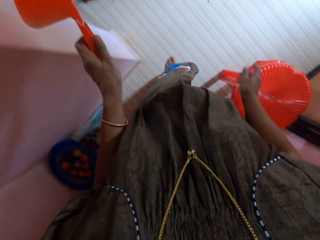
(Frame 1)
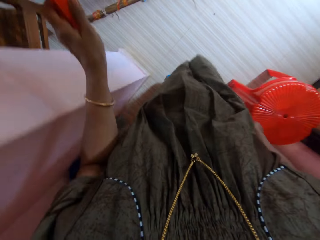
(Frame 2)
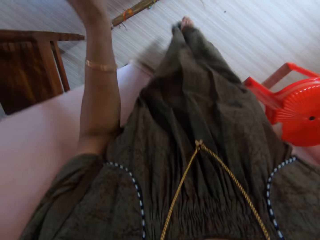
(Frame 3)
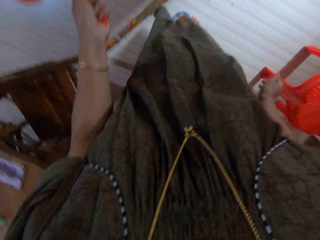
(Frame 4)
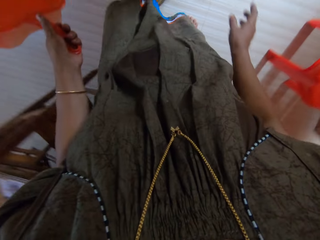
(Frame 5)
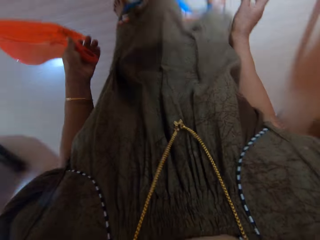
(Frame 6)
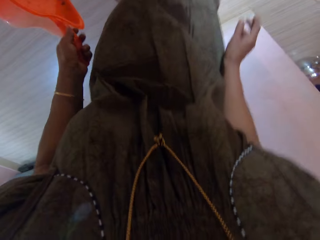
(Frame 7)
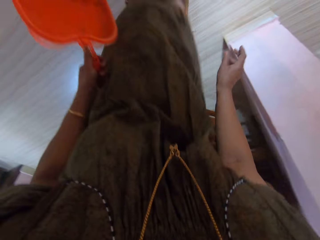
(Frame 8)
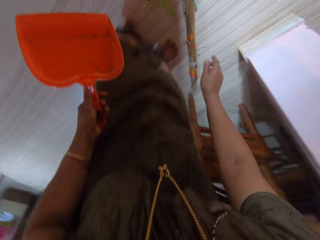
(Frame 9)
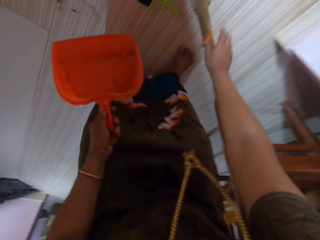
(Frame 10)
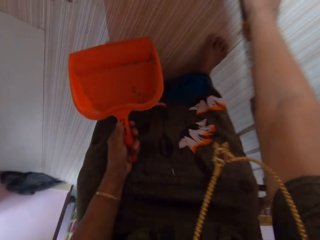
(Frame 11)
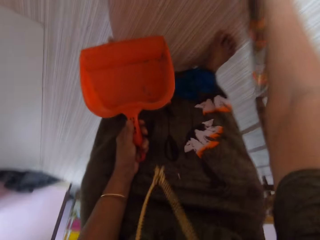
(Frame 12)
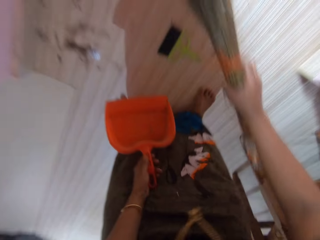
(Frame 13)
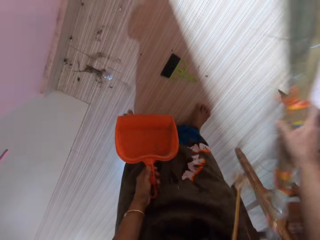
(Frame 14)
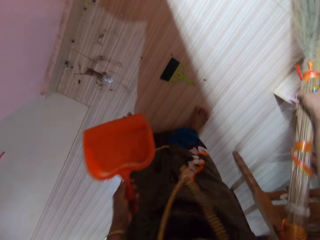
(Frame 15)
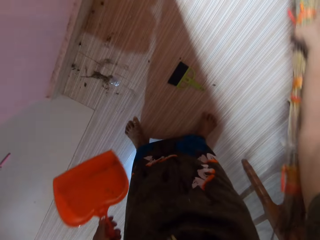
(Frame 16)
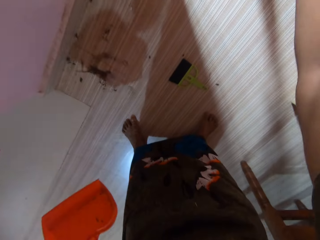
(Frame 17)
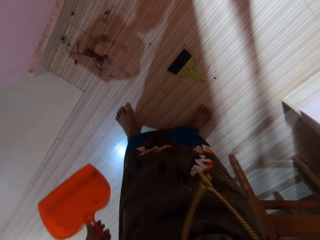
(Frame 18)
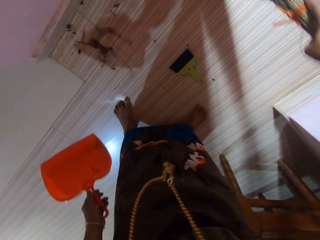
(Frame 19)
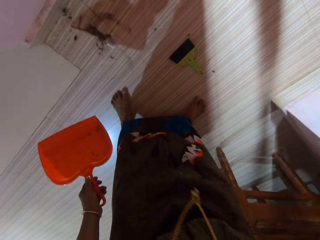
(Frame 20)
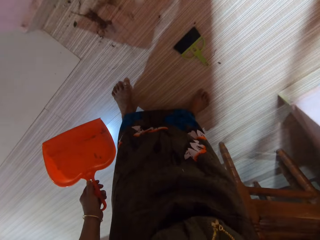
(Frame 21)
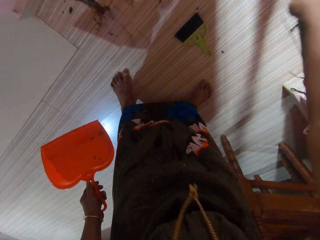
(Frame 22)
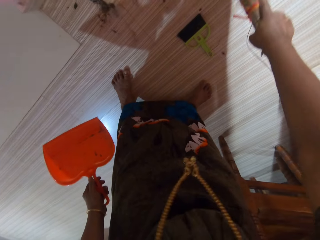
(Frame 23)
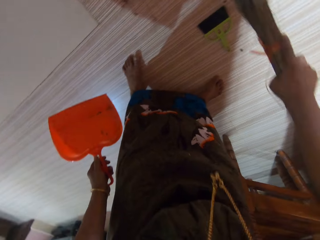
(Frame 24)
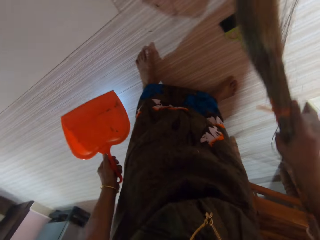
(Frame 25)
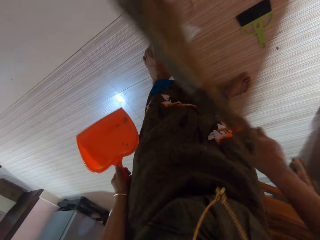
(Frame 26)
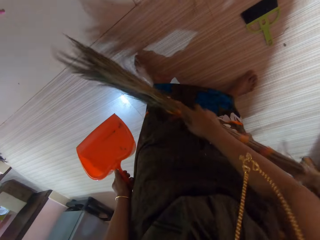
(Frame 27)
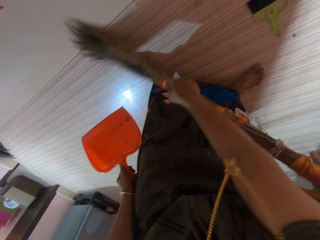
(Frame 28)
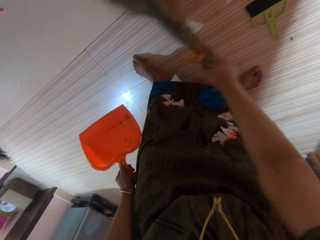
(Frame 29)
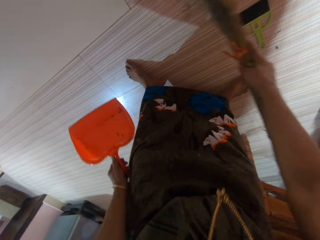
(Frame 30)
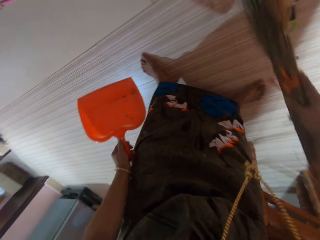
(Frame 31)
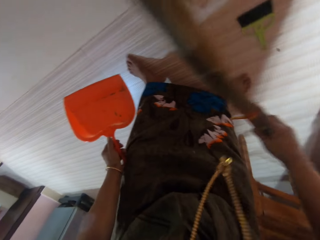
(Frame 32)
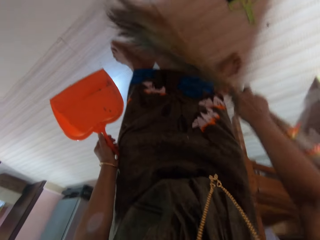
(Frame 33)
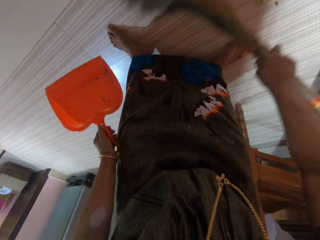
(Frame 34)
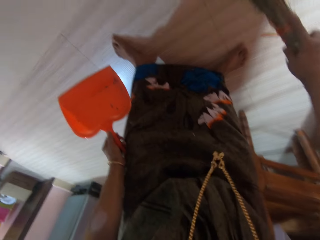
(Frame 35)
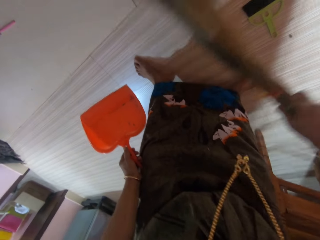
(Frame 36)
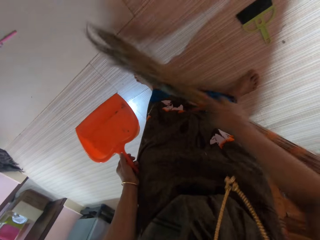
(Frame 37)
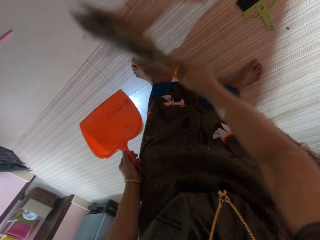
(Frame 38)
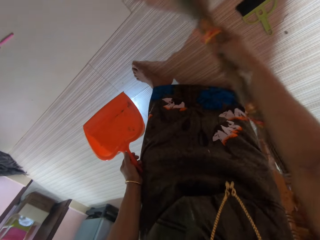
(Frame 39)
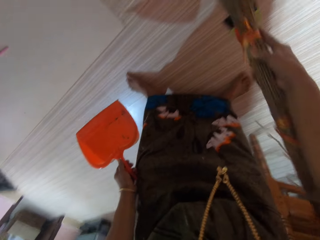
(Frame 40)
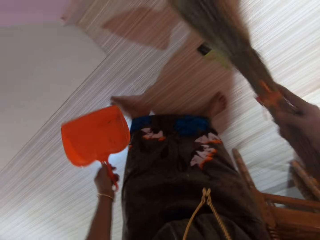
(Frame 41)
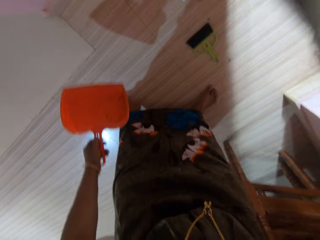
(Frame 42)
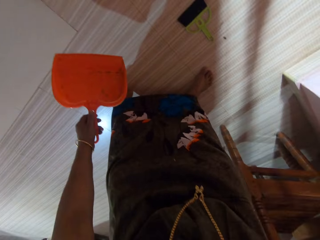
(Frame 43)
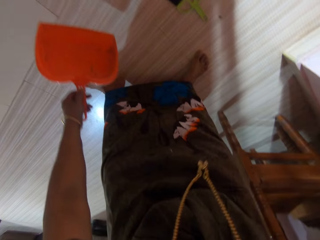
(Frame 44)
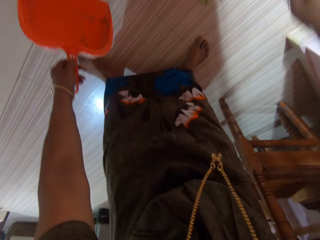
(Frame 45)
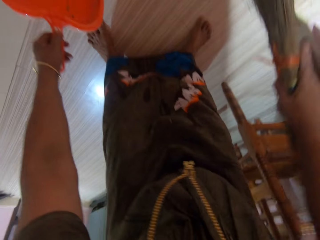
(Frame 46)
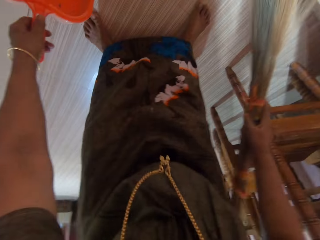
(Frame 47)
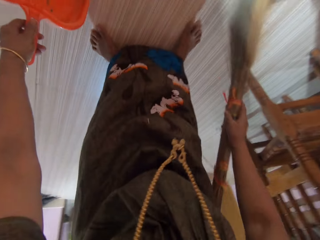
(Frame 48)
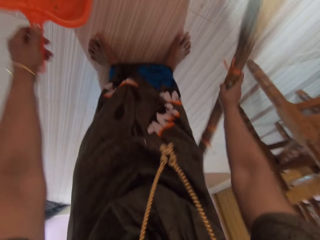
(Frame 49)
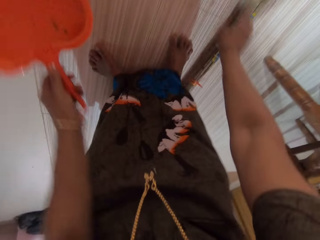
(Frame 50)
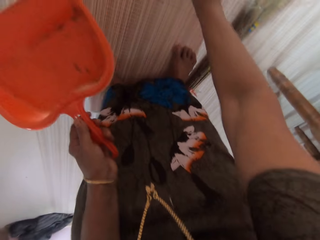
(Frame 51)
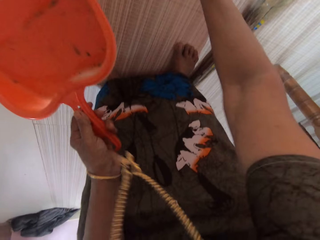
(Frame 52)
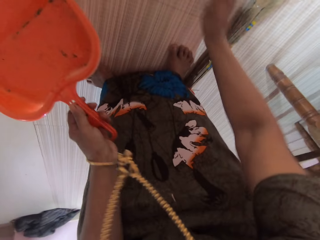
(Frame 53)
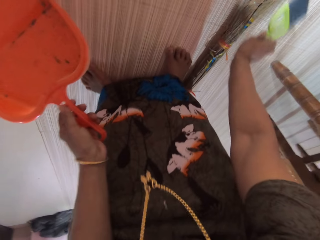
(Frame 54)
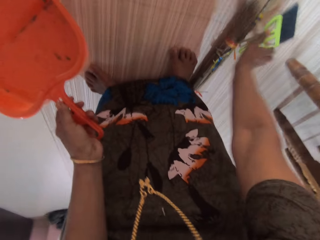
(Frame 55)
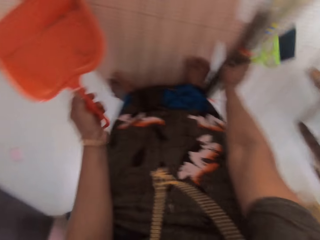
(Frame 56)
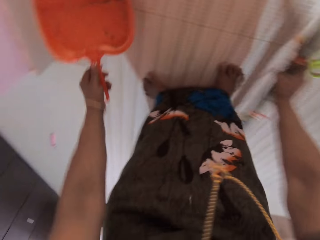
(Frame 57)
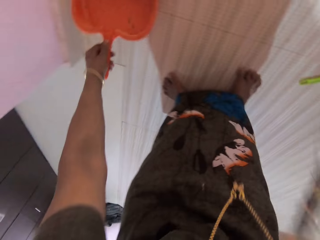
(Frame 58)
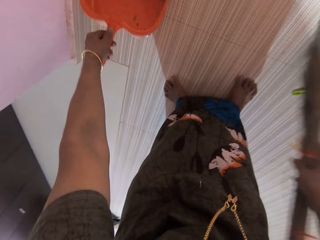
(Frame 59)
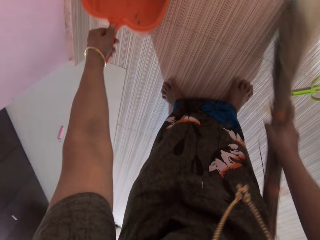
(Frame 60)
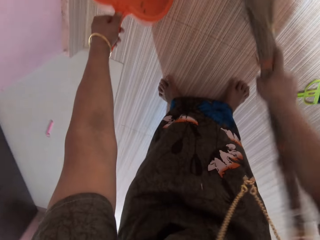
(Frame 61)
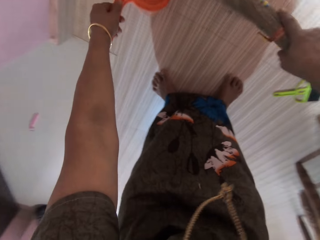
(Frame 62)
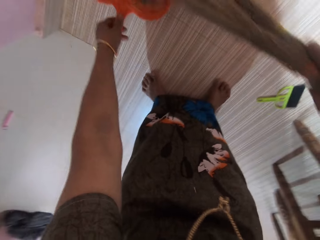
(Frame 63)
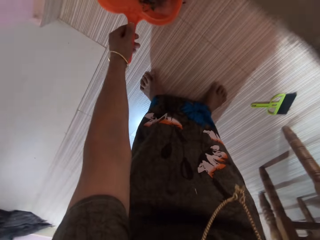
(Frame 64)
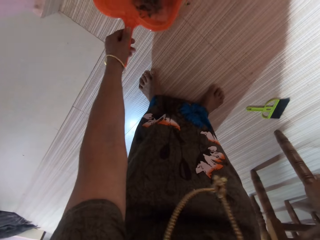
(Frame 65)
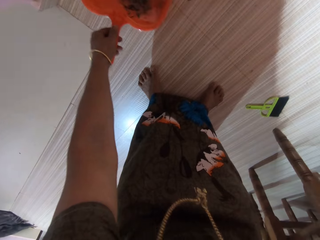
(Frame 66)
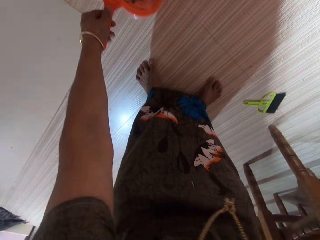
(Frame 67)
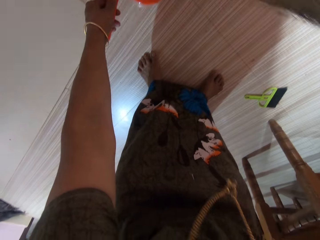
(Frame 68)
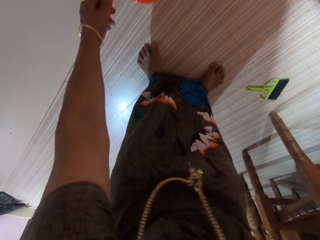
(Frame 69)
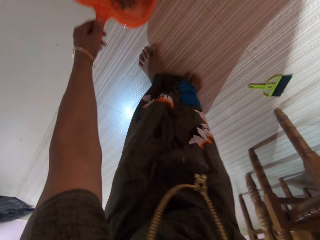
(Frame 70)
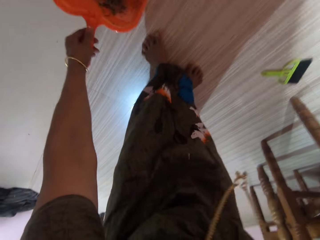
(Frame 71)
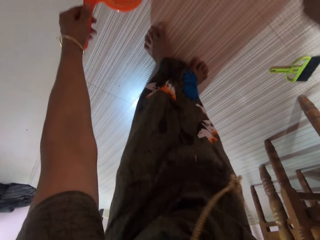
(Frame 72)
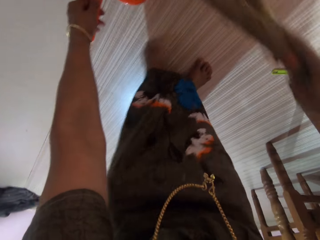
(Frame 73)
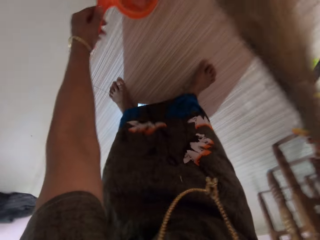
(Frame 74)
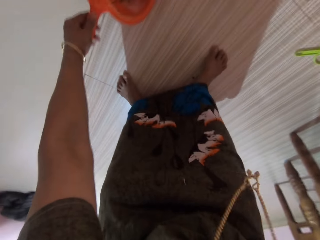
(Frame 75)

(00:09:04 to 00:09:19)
The camera wearer picks up a broom from the floor. They sweep the floor with the broom. They drop the broom on the floor. They pick up the broom, place the dustpan on the floor, sweep the floor and collect dirt with the dustpan. They pack the dirt on the floor inside a packer with the broom.

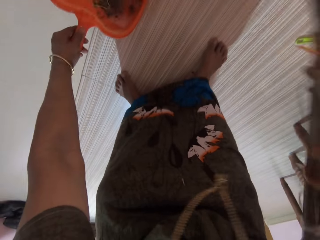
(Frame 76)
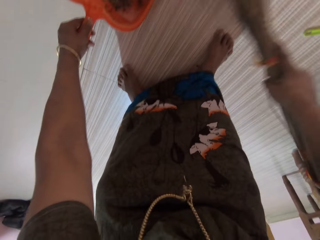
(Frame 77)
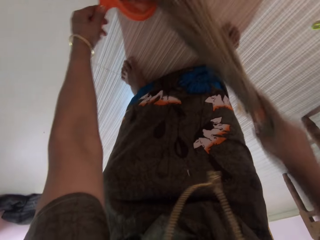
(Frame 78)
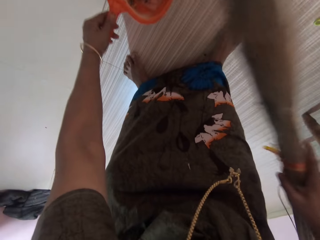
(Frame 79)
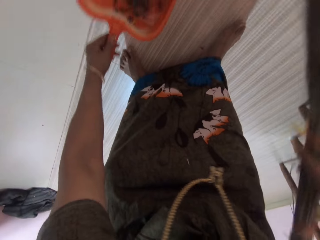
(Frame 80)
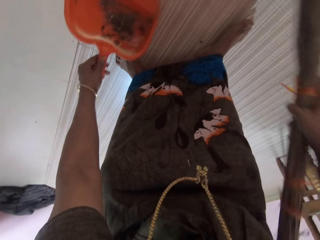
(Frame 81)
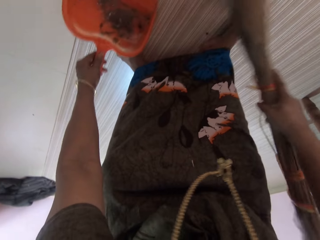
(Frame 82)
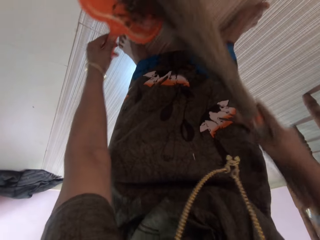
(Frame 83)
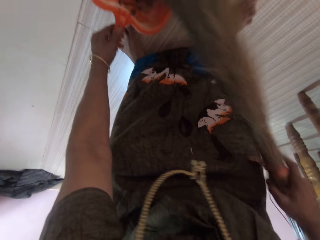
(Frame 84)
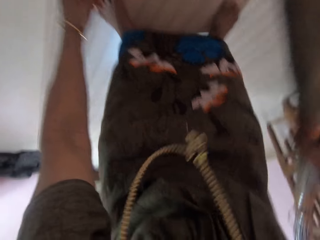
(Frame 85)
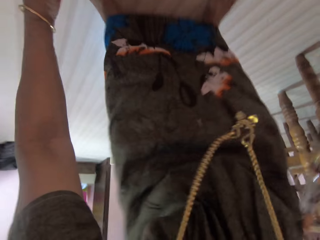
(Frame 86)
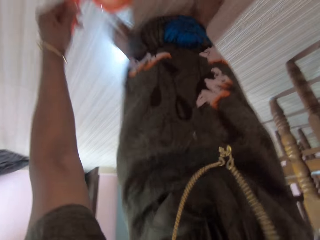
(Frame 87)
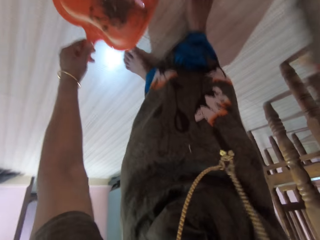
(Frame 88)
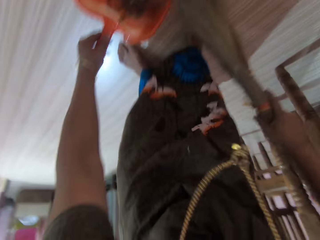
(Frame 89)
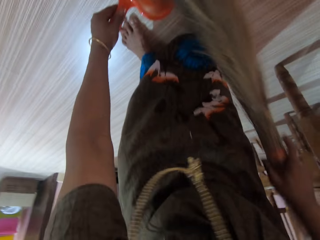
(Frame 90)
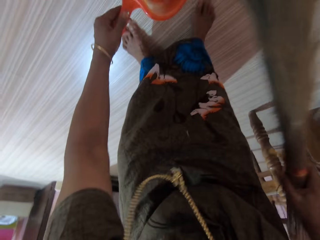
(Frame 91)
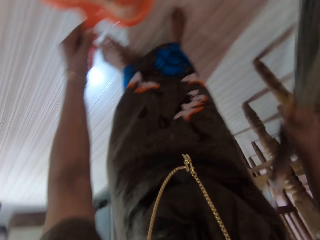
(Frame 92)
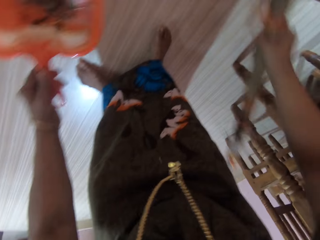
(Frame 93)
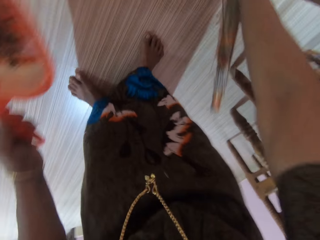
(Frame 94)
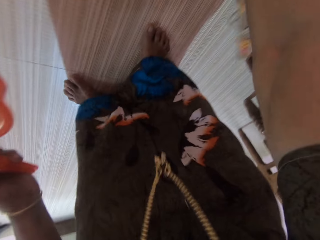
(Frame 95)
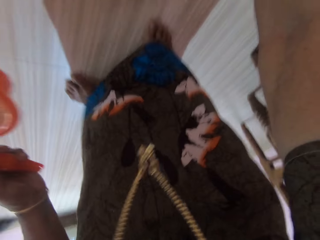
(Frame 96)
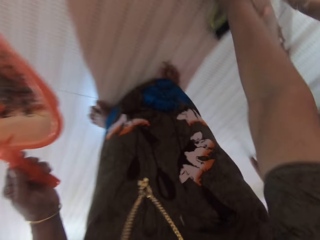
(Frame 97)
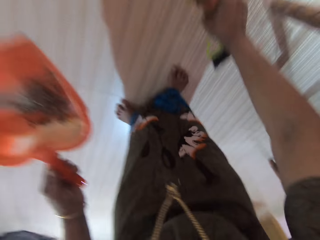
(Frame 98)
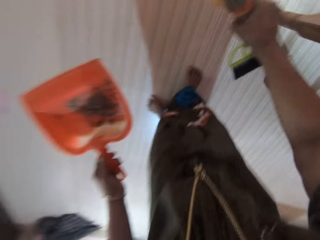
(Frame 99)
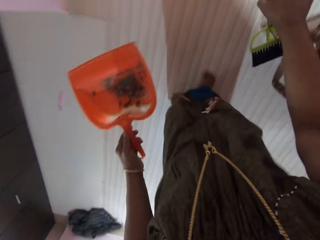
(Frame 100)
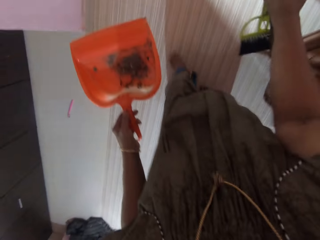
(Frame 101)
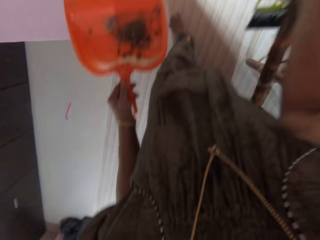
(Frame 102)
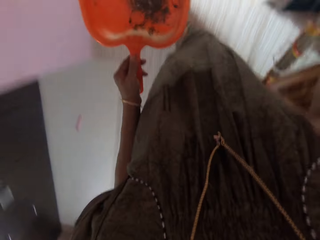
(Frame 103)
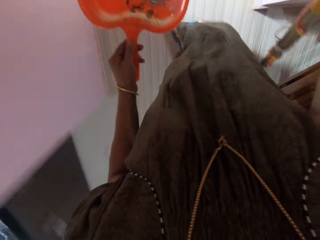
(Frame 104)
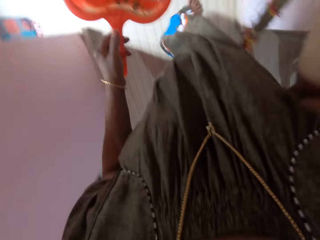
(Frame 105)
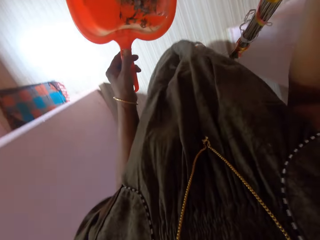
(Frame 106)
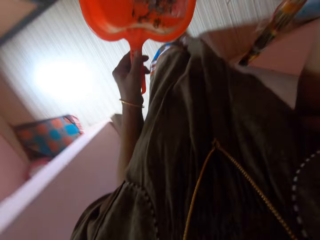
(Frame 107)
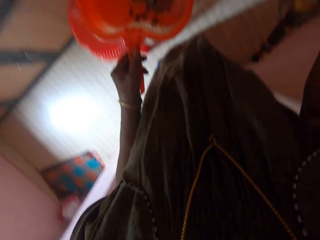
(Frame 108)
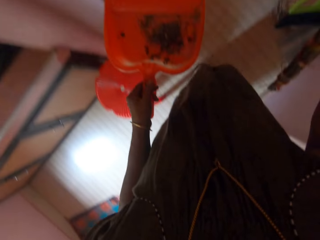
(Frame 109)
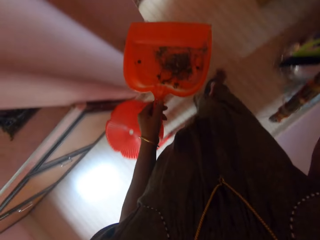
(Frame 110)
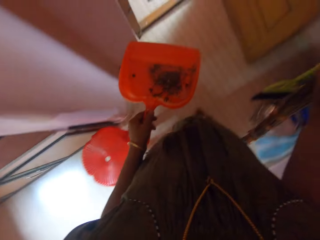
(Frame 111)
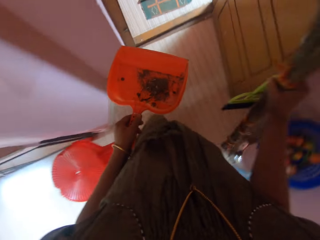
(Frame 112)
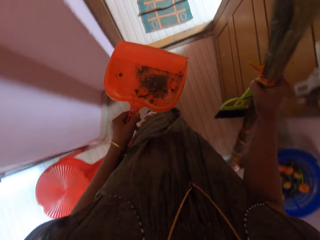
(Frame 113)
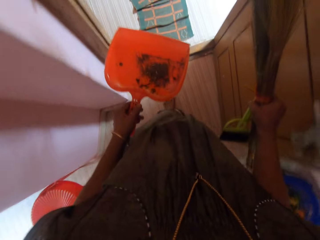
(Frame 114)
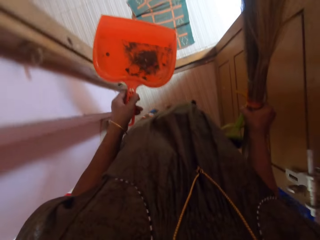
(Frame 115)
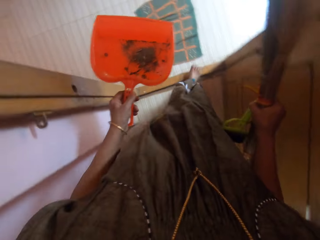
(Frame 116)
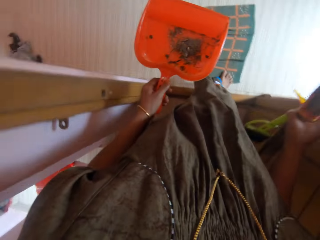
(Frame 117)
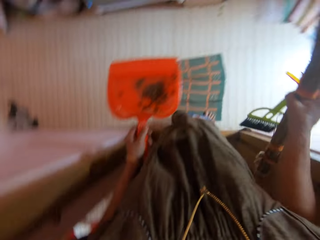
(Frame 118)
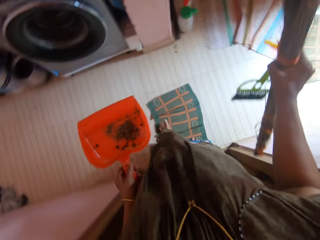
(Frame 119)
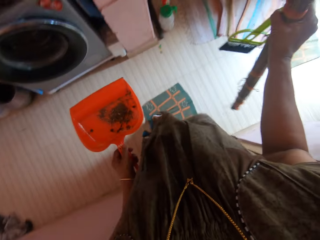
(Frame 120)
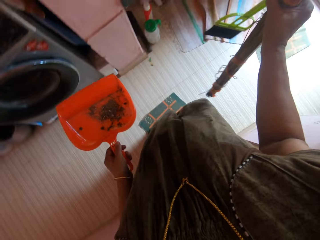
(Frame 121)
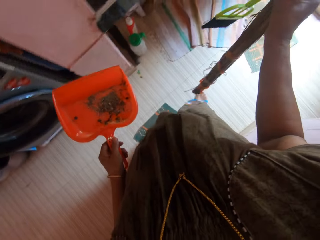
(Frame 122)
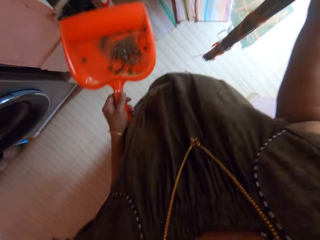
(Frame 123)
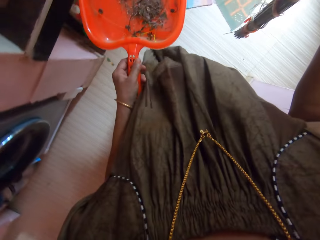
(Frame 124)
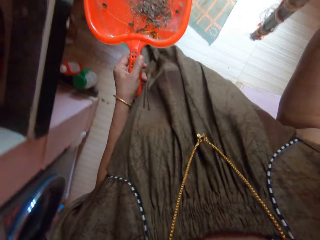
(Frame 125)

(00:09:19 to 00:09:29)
The camera wearer picks up the brush on the floor. They walk around the house. They walk outside the apartment.
